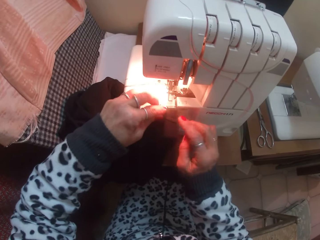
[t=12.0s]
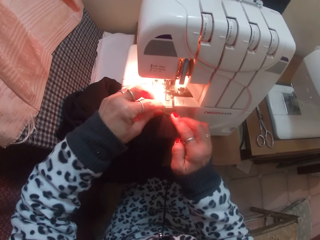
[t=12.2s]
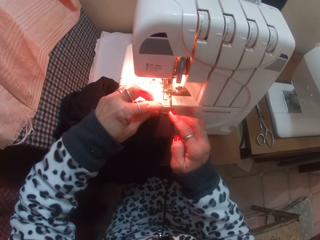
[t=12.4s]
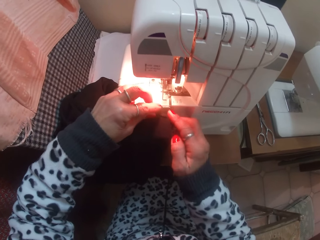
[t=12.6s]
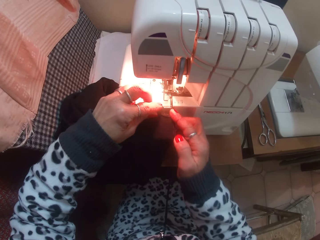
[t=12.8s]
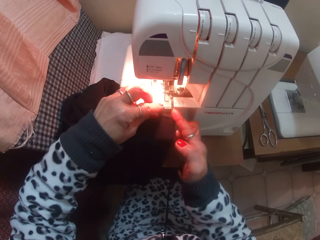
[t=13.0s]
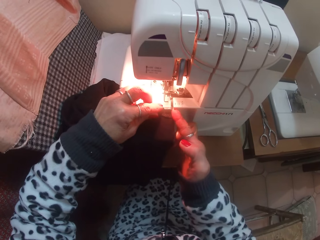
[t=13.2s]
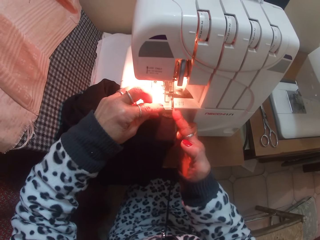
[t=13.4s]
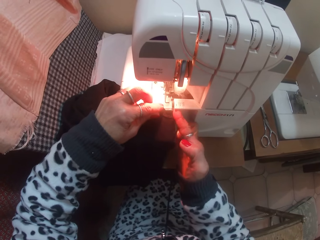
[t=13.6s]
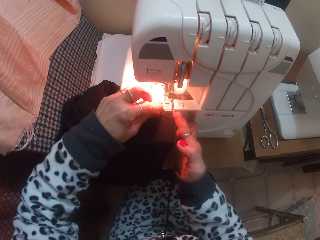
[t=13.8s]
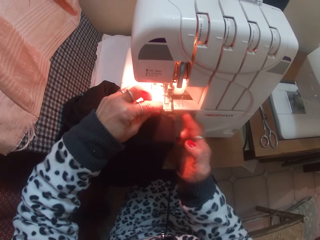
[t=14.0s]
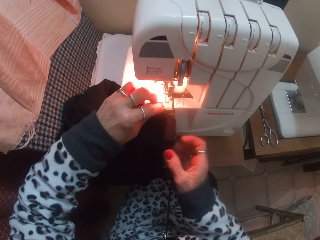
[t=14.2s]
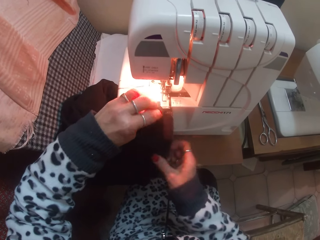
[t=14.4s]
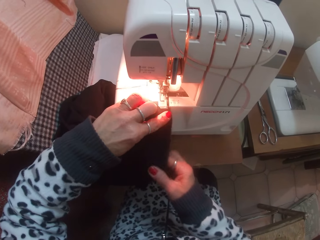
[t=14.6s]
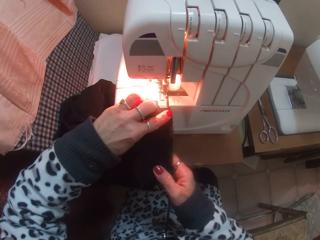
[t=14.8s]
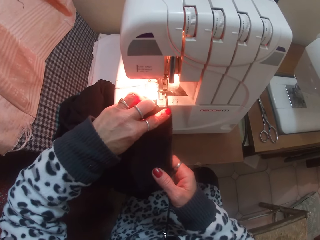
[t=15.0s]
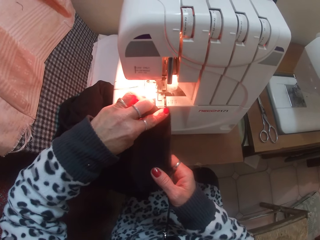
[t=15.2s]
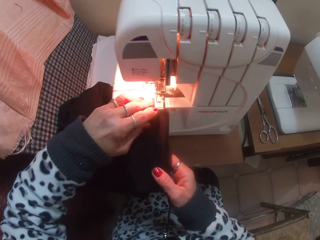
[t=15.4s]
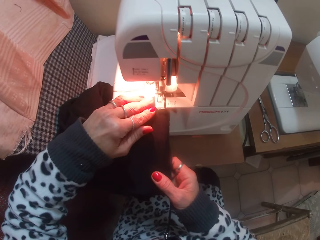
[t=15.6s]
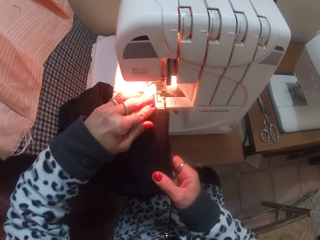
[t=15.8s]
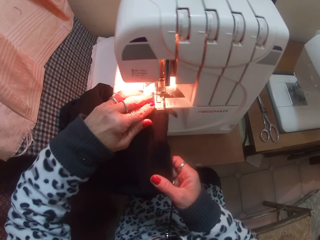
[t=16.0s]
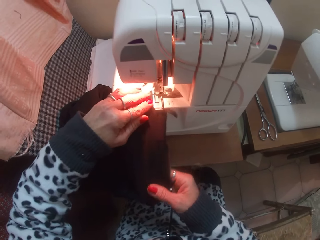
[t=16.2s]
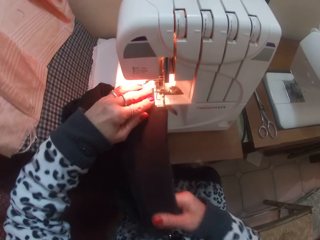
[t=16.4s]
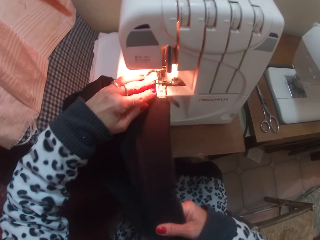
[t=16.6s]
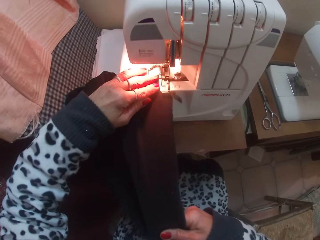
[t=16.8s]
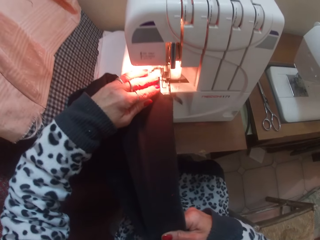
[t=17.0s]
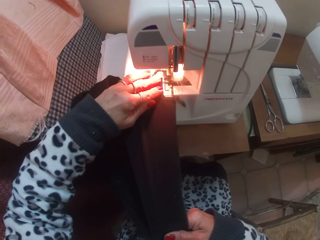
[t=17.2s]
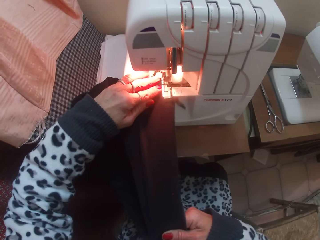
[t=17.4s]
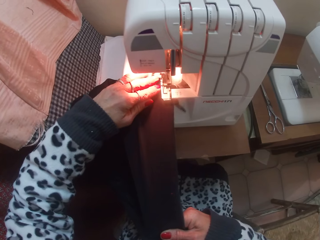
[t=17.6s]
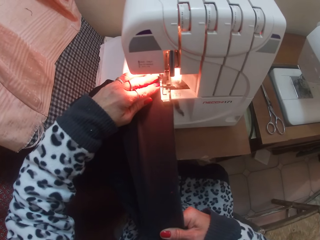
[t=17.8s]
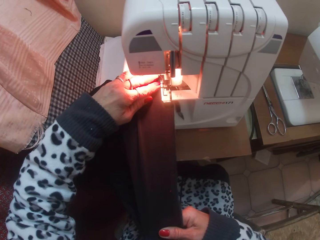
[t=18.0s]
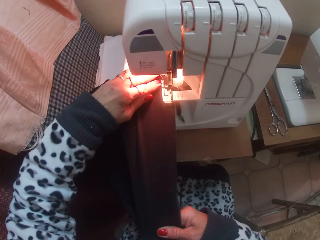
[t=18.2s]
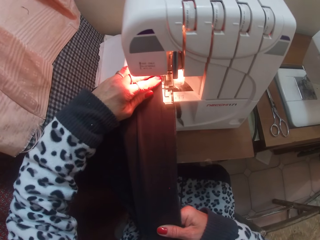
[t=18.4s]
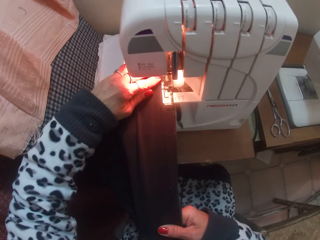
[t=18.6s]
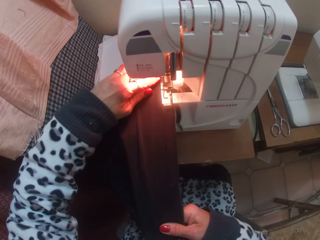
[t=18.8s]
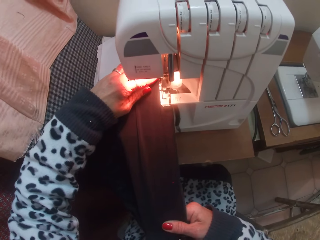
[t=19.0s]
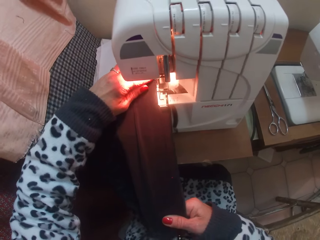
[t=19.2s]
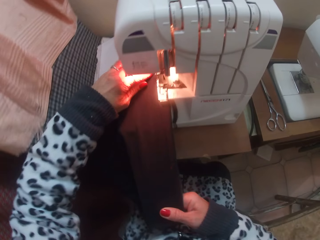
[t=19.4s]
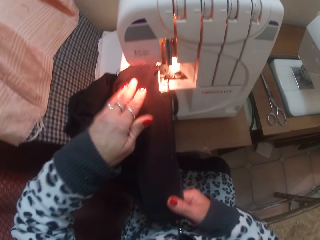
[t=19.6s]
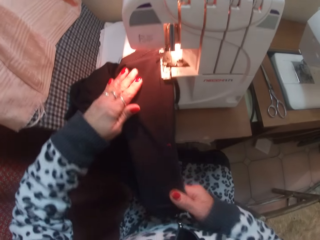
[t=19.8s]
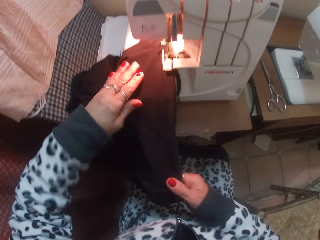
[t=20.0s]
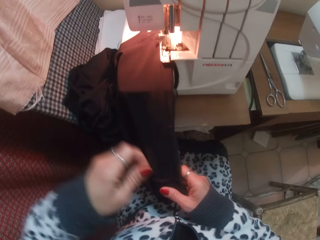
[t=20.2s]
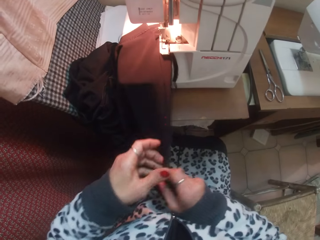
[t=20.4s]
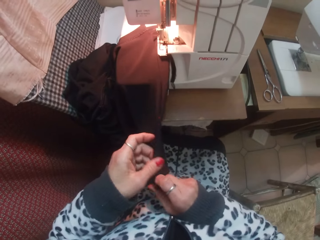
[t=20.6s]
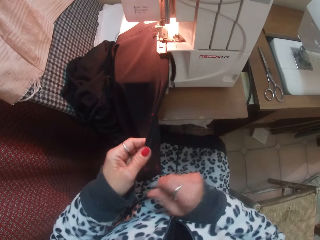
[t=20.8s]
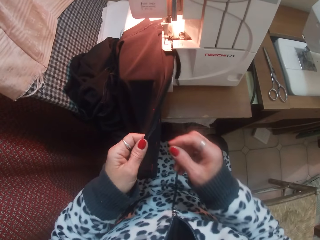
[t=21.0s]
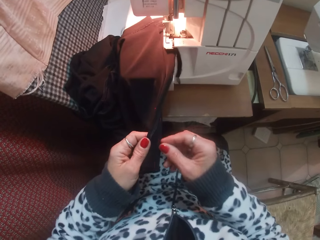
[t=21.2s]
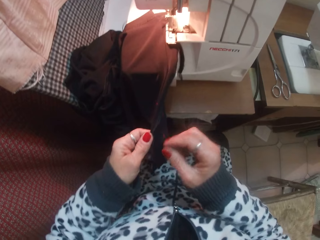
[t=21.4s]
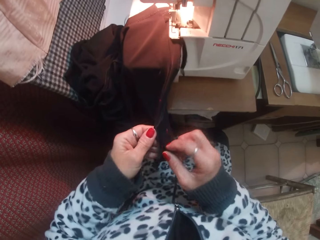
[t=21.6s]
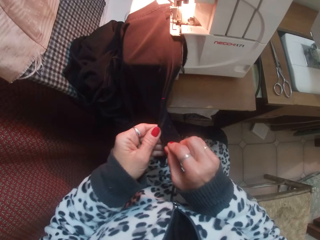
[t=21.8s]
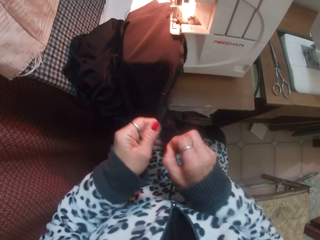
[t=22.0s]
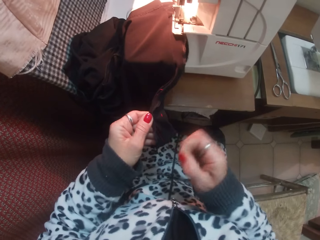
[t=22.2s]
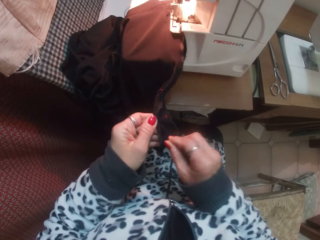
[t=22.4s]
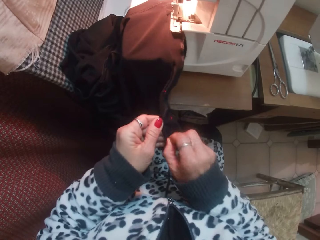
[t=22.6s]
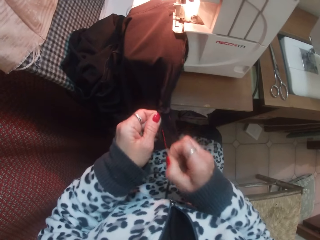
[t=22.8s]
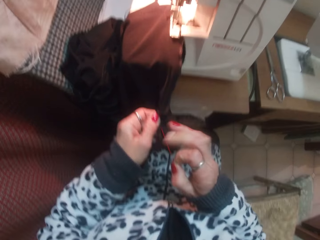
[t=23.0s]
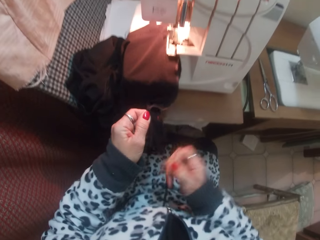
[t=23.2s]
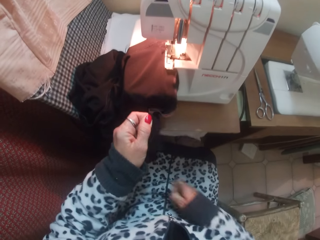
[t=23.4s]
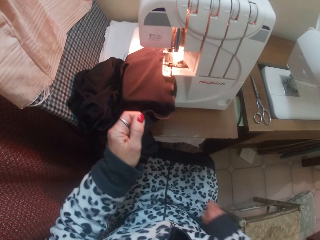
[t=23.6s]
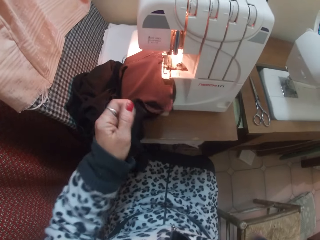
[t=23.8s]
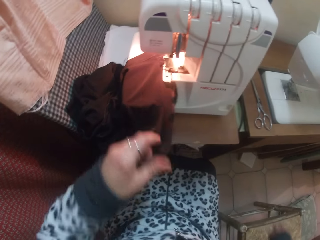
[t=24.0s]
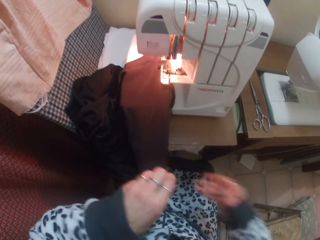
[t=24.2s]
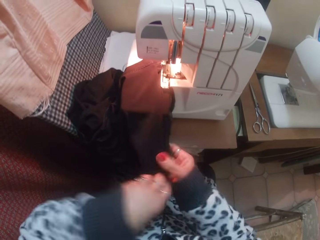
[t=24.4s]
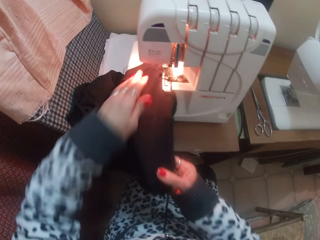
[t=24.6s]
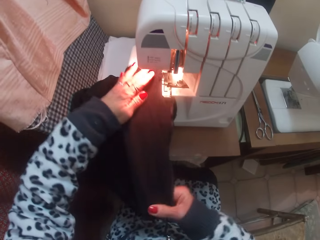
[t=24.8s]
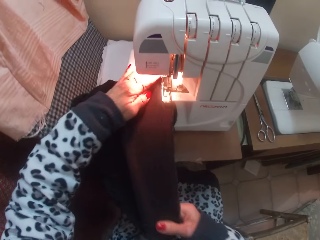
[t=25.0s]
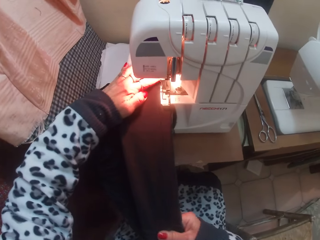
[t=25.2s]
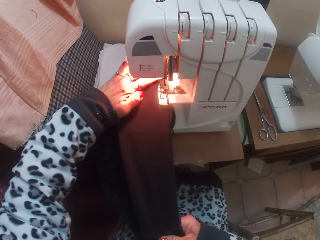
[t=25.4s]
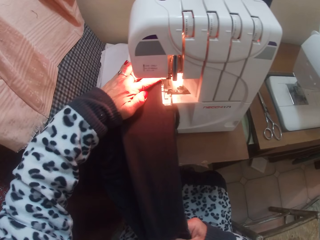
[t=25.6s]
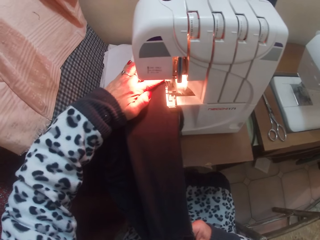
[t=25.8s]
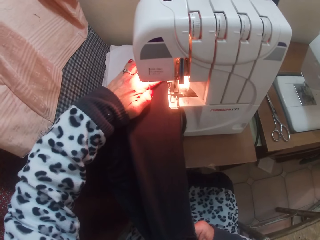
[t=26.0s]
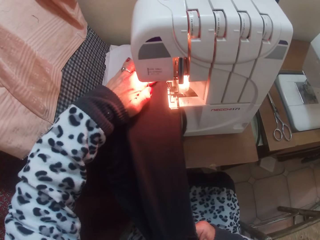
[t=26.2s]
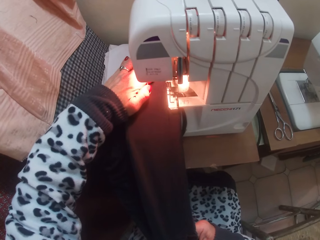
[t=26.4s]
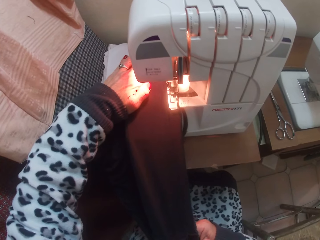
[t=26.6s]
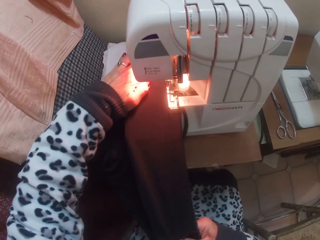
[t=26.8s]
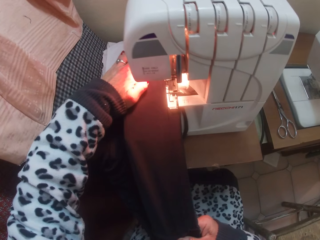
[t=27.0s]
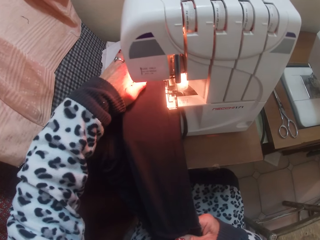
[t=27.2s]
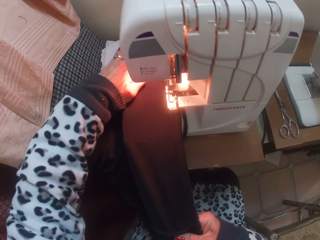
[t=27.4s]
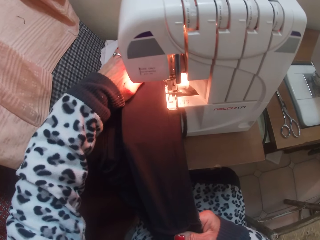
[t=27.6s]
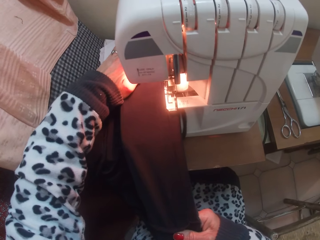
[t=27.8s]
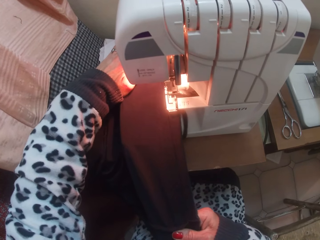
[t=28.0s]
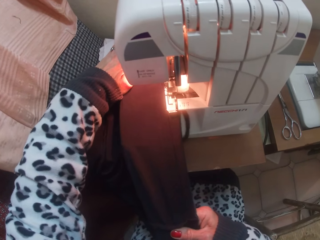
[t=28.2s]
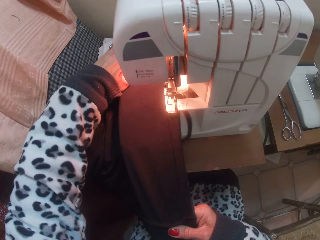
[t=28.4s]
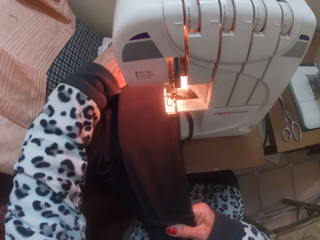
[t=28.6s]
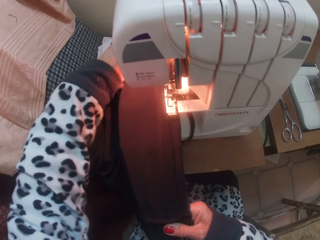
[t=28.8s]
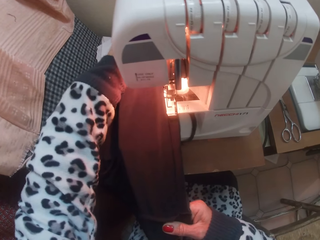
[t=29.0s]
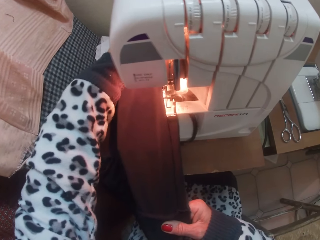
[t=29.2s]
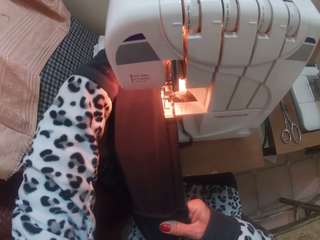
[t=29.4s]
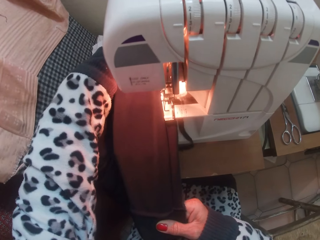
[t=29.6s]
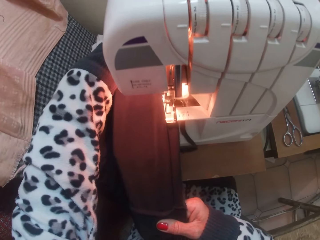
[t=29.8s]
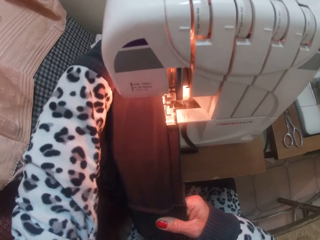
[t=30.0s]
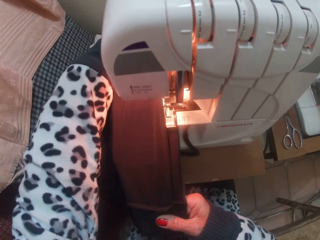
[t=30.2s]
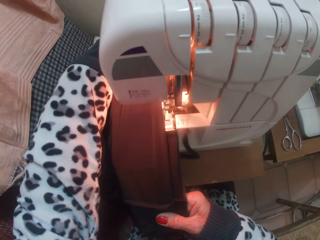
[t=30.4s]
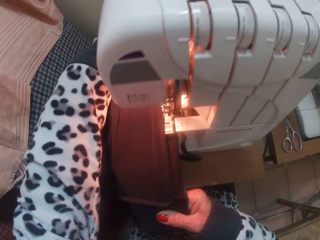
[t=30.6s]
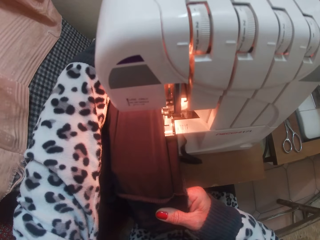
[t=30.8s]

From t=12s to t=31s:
The camera wearer puts the skirt under the presser foot with her hands. She hems the skirt with the hemming machine. She pulls out thread from the skirt with her right hand. She hems the skirt with the hemming machine.

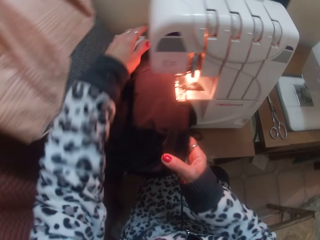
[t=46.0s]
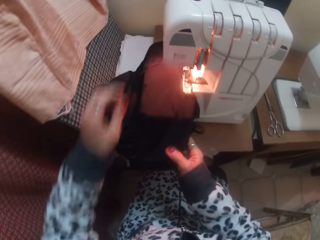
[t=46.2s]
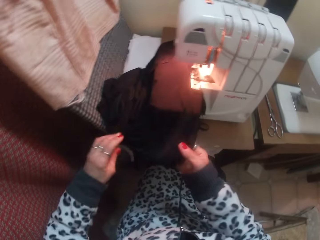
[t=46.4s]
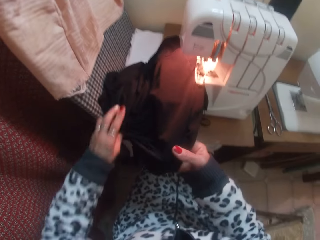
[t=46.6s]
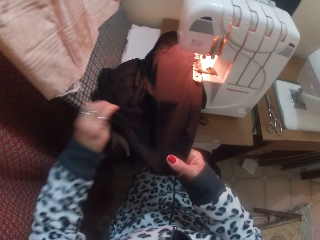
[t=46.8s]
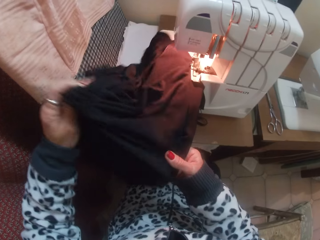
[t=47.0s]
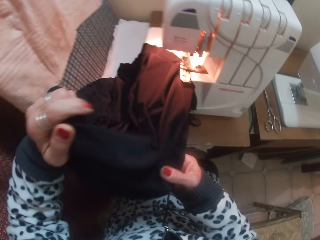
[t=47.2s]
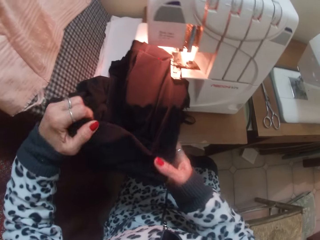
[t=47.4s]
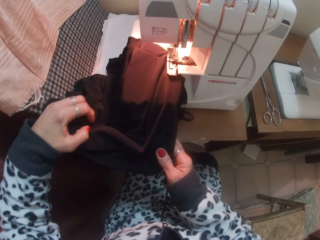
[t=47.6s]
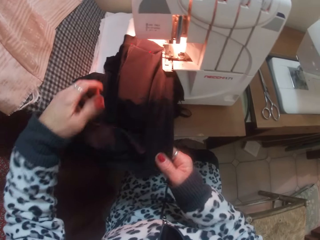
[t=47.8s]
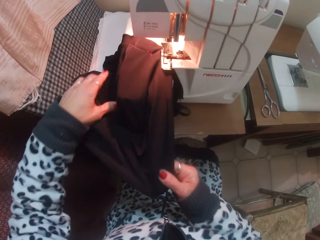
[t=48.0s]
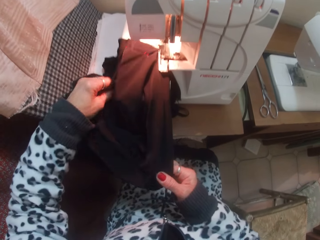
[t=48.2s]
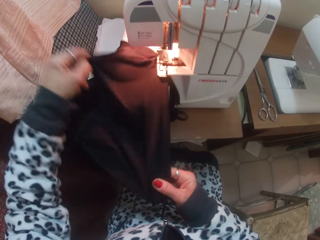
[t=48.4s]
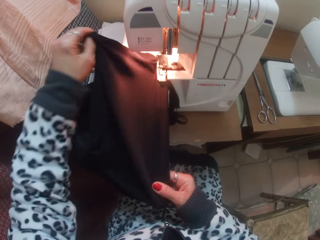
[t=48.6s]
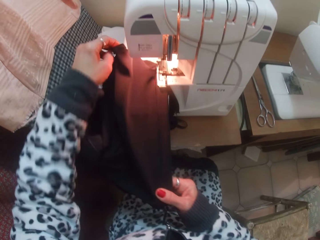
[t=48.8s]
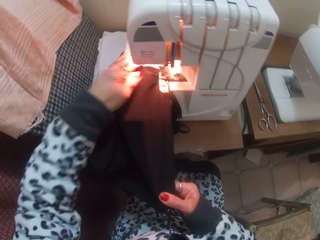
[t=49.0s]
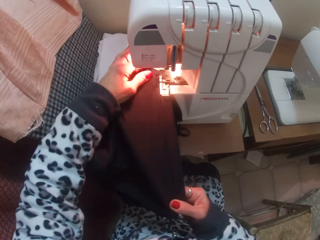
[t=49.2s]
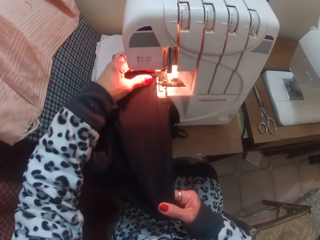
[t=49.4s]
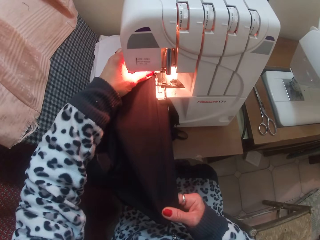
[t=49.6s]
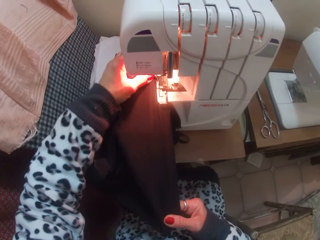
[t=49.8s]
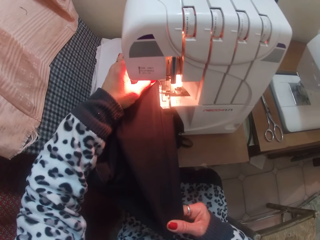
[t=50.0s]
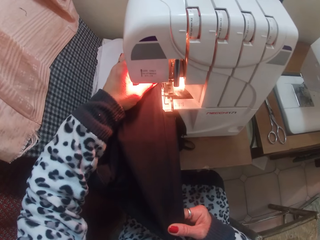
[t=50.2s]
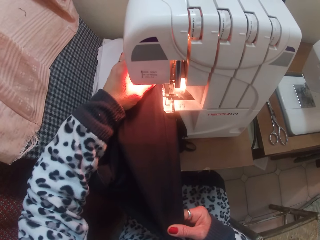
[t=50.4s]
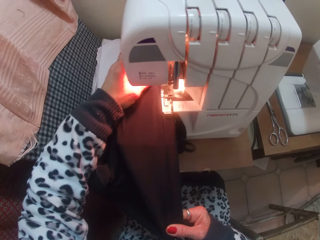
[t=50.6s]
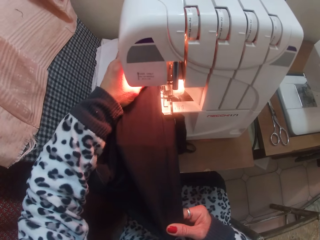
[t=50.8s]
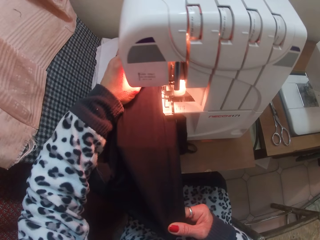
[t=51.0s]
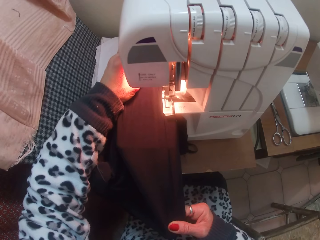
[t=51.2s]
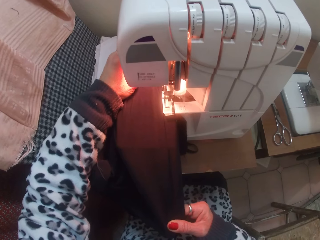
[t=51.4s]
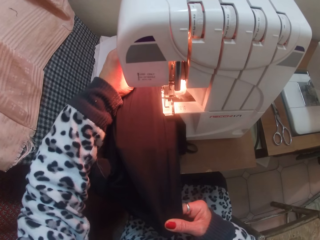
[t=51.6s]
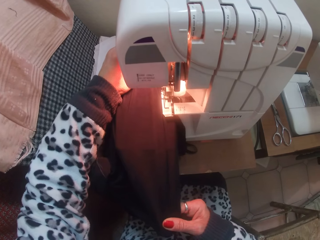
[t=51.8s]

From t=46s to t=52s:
The camera wearer straightens the cloth.
